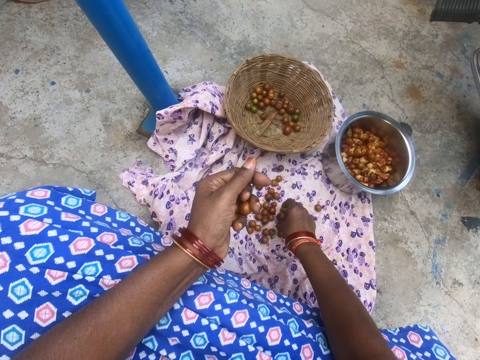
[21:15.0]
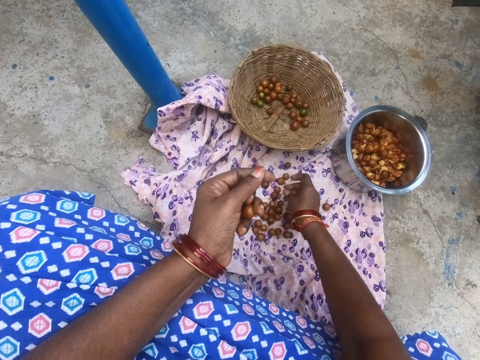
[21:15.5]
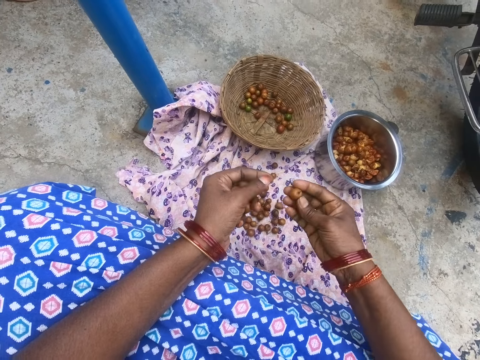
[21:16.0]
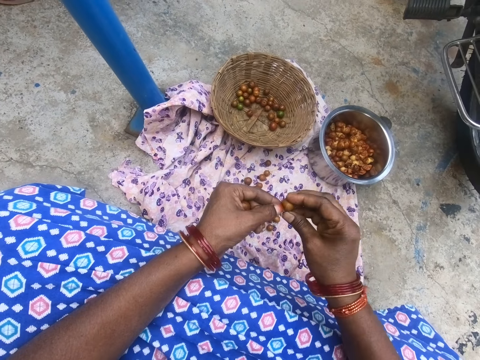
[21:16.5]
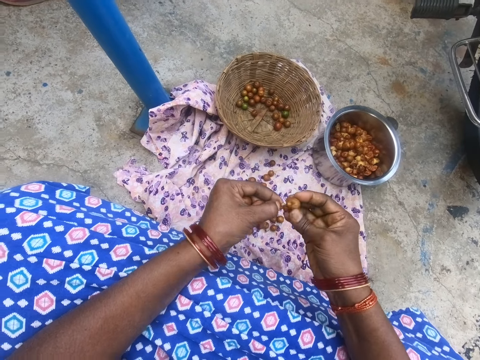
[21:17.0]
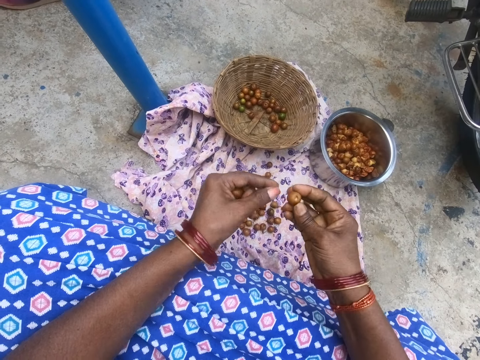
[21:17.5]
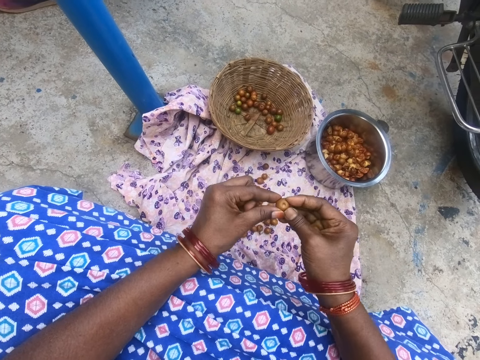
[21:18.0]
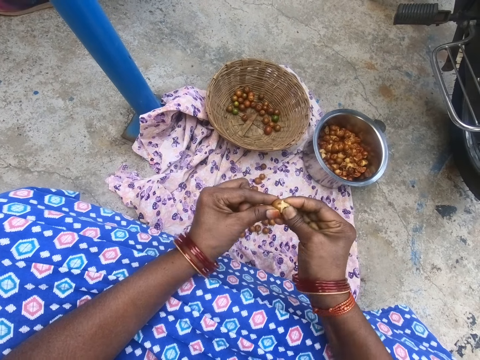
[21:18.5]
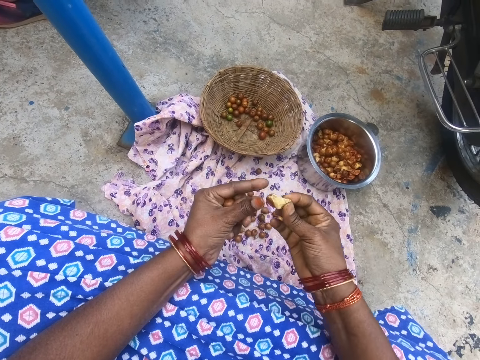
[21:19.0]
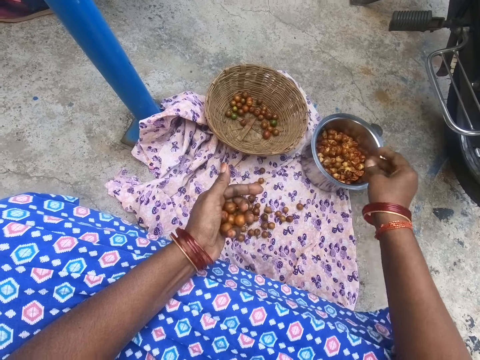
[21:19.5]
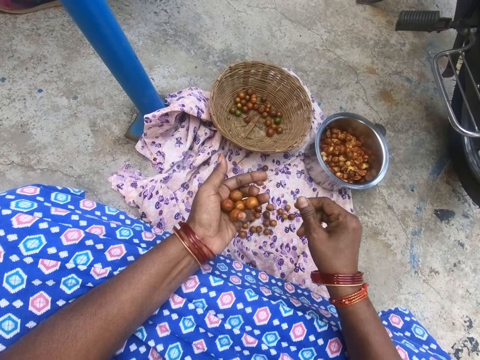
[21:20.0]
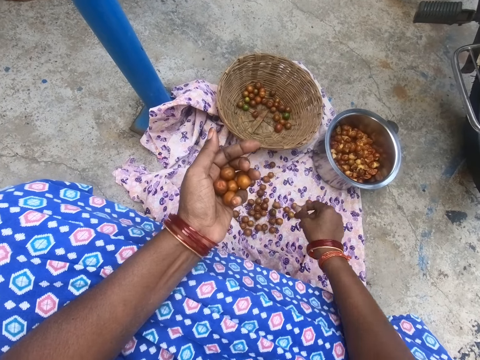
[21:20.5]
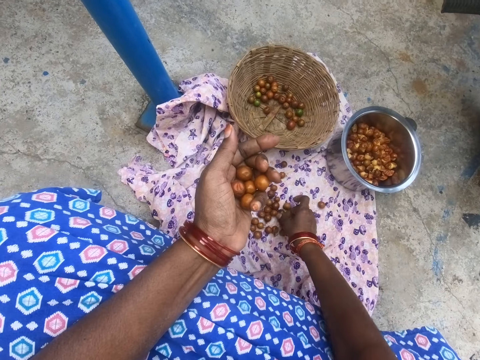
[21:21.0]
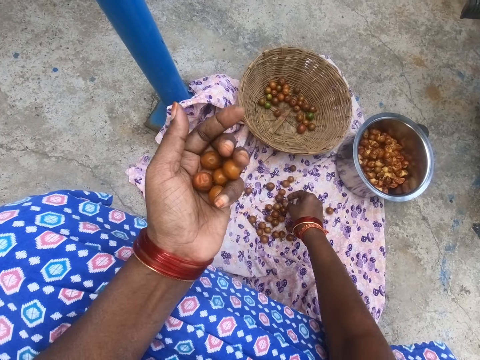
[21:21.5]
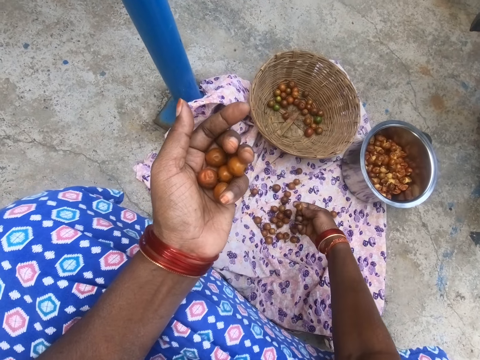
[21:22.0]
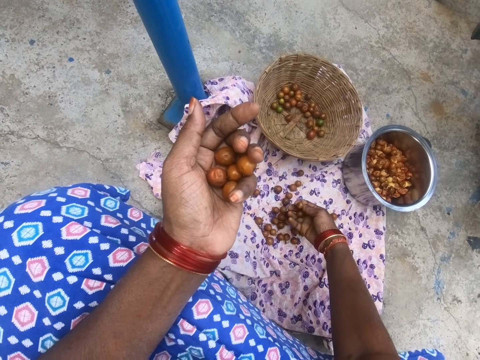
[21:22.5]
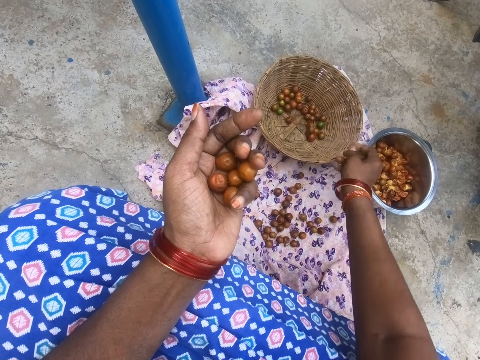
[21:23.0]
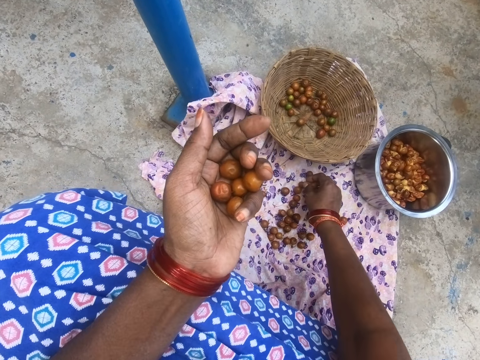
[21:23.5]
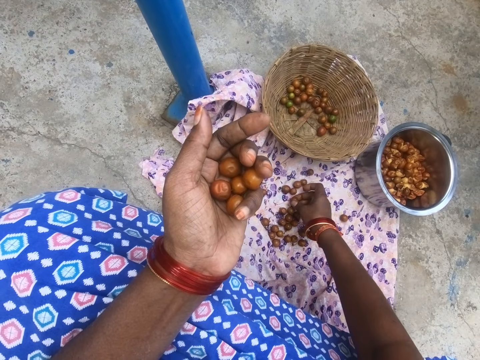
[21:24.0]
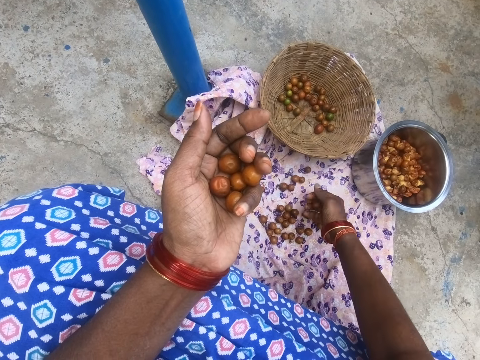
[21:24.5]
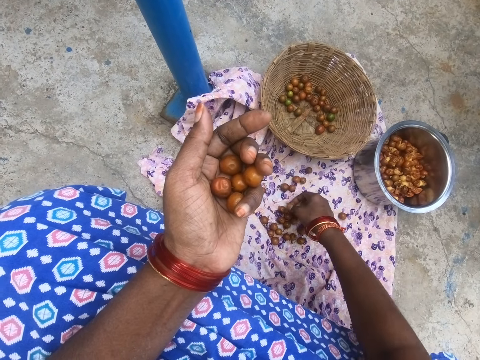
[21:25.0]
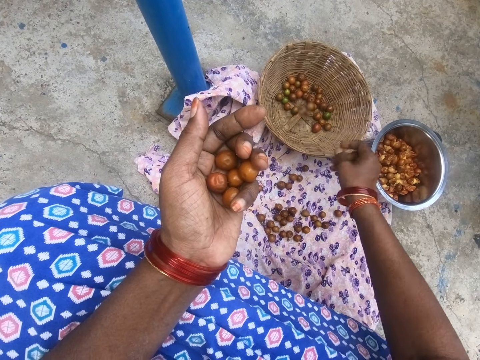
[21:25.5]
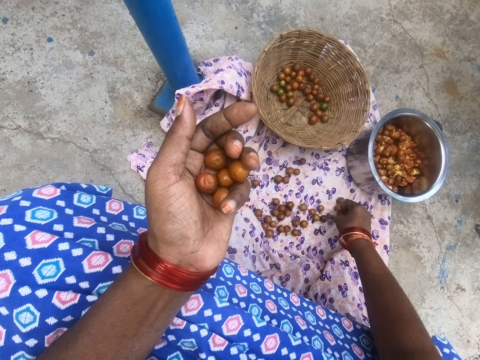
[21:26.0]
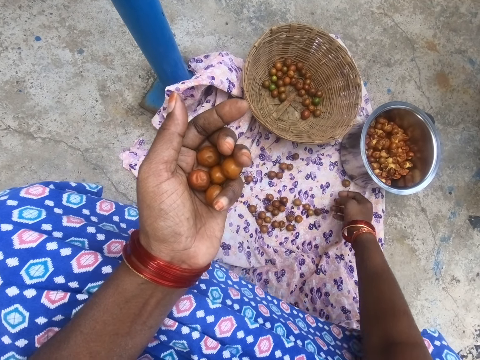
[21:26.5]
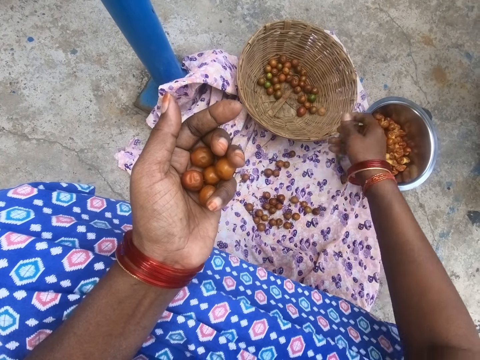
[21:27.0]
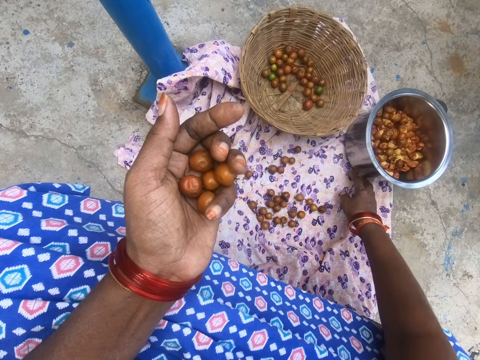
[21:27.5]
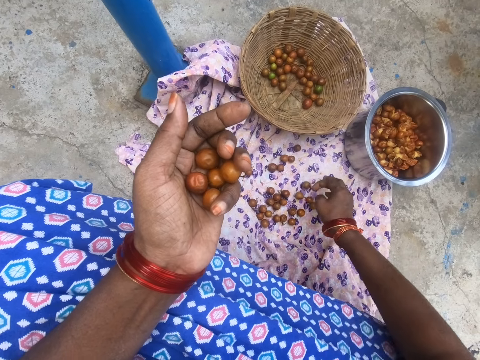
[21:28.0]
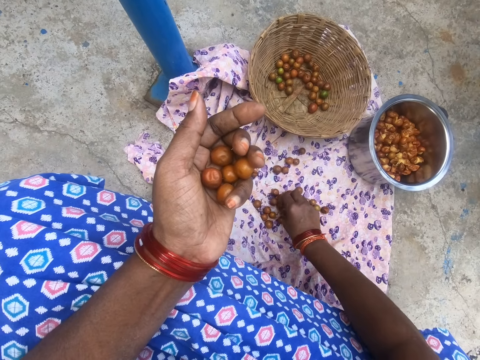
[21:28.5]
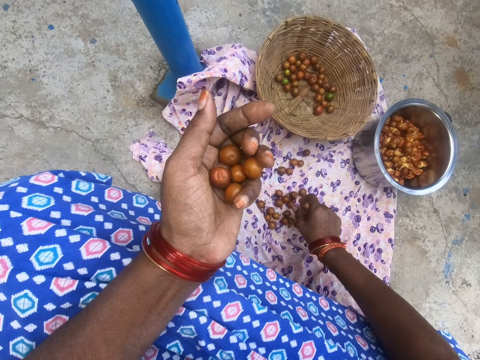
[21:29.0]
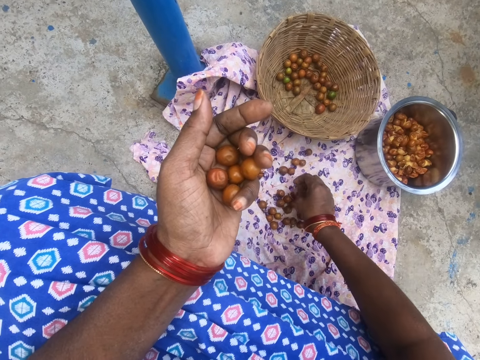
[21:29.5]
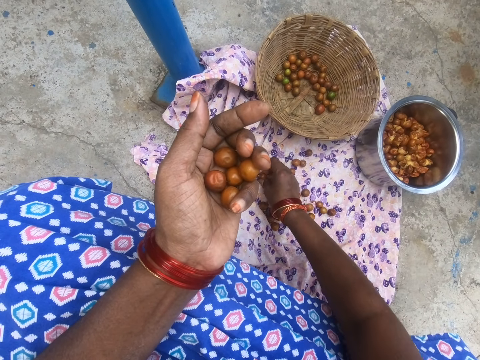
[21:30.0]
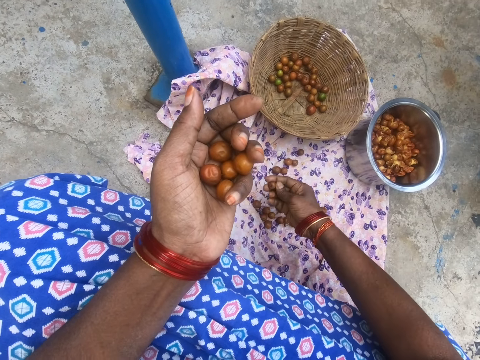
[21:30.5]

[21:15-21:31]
The camera wearer throws a longan on the fabric. They take a longan on the fabric. They remove a stalk from a longan fruit. They break the longan fruit. They throw the longan in the kitchen pot. They take a longan on the fabric from the ground. They throw the longan in the basket. They take a longan on the fabric from the ground. They throw the longan in the basket. They take a longan on the fabric. They throw the longan in the basket. They gather something. They take a longan on the fabric.

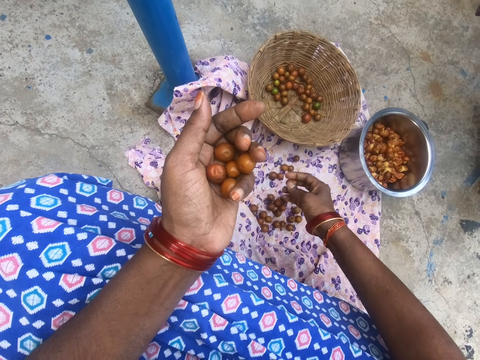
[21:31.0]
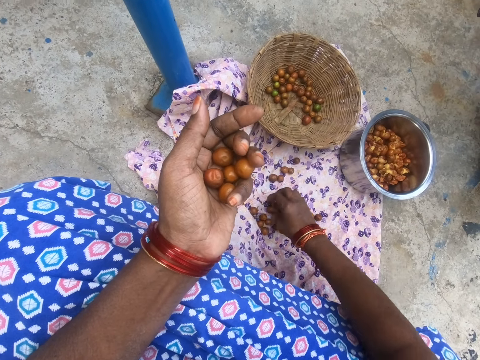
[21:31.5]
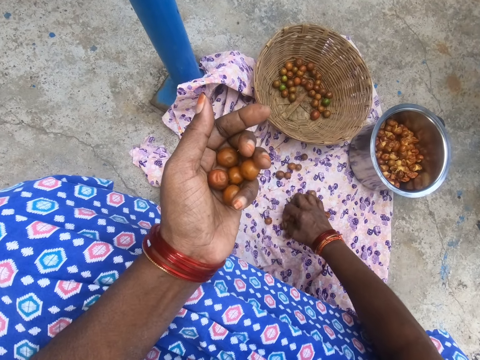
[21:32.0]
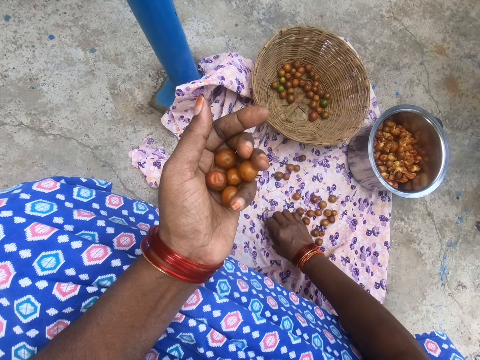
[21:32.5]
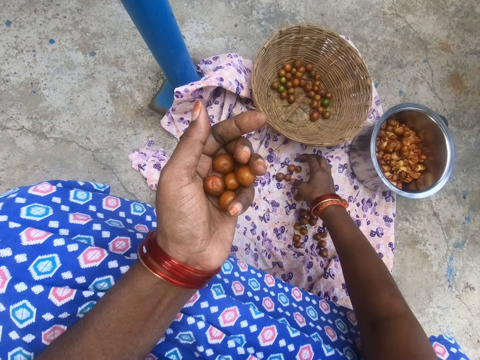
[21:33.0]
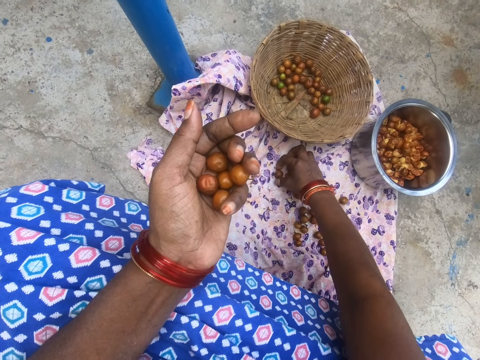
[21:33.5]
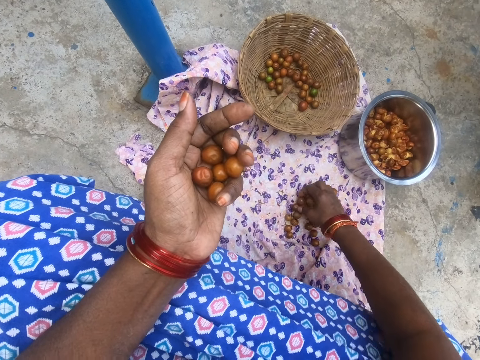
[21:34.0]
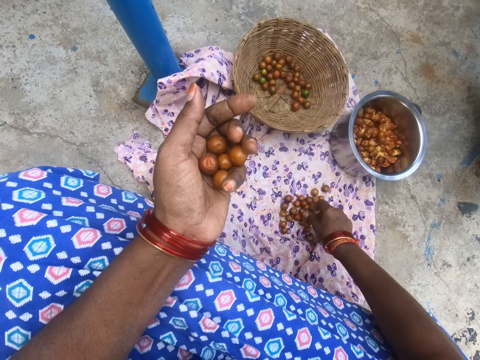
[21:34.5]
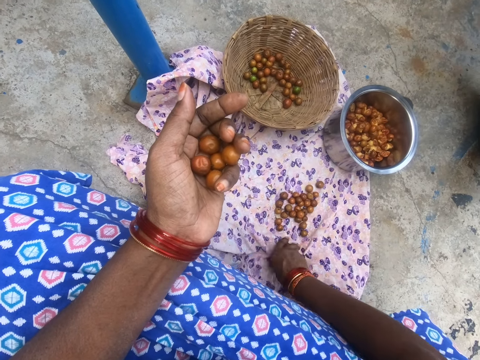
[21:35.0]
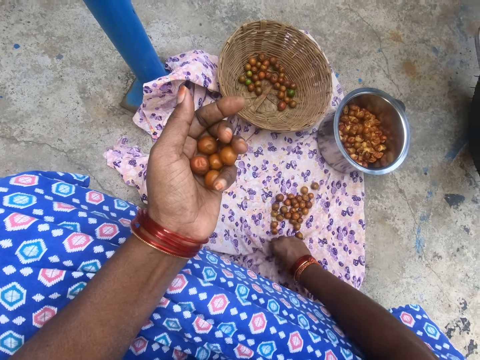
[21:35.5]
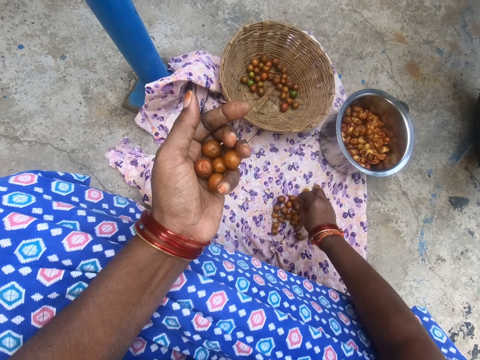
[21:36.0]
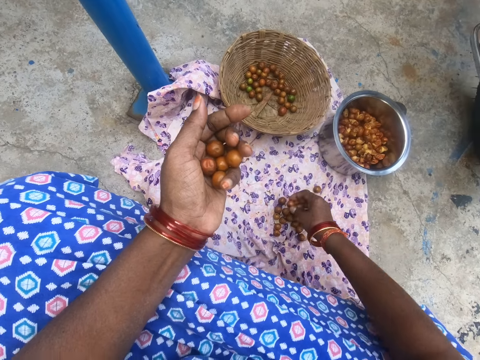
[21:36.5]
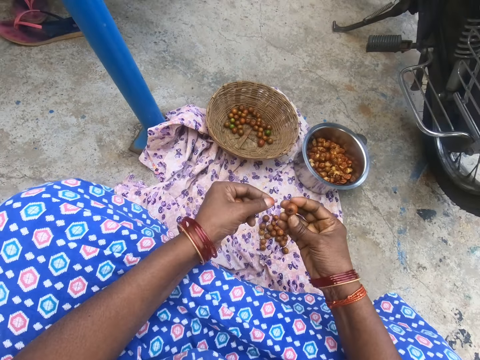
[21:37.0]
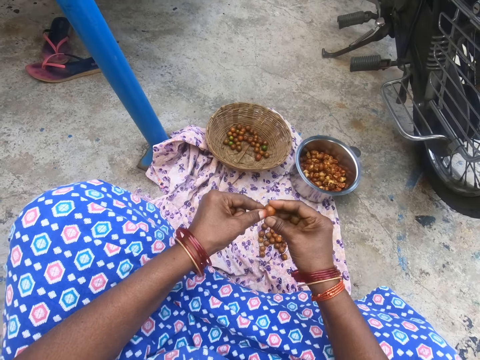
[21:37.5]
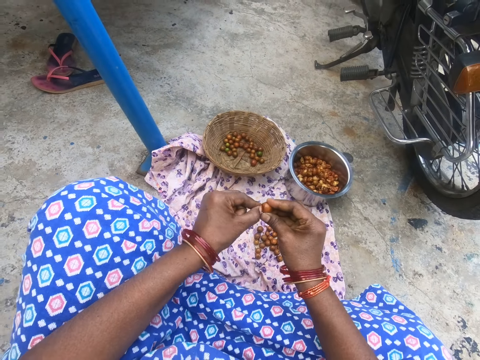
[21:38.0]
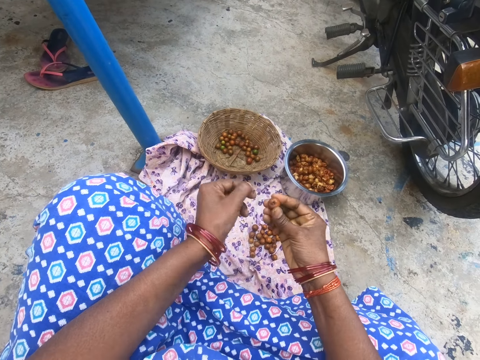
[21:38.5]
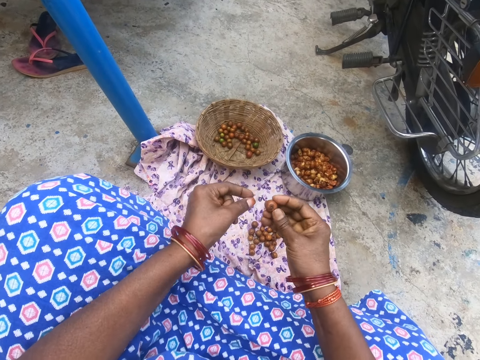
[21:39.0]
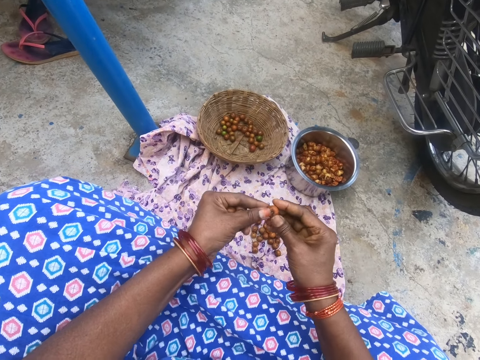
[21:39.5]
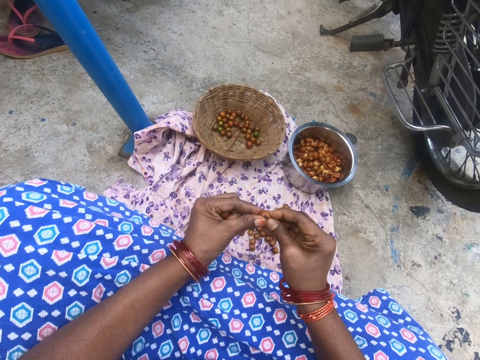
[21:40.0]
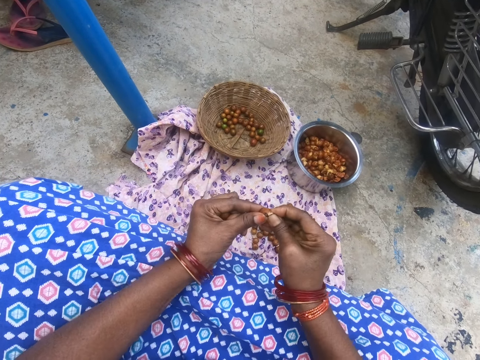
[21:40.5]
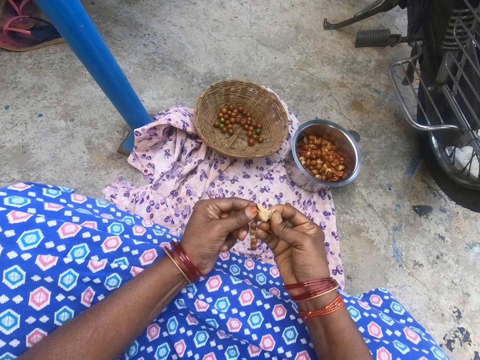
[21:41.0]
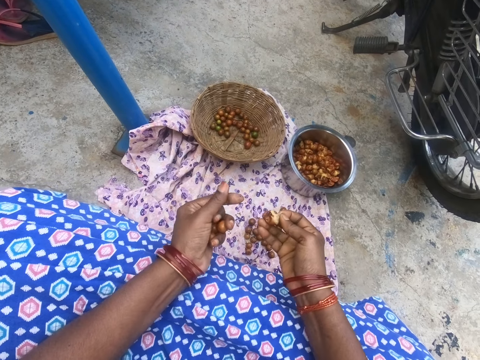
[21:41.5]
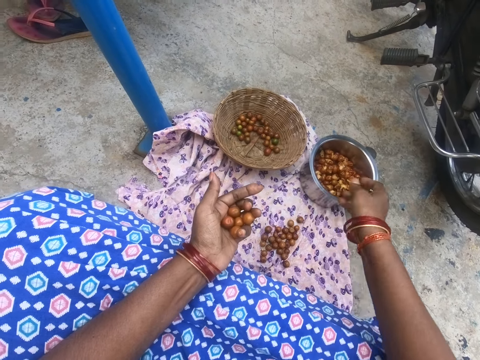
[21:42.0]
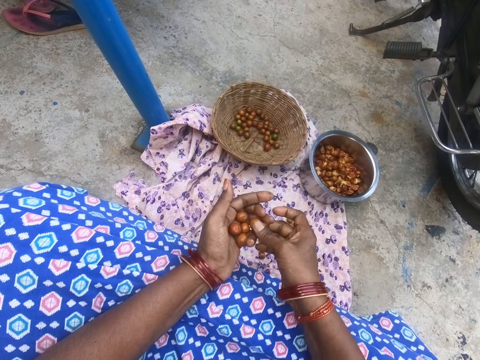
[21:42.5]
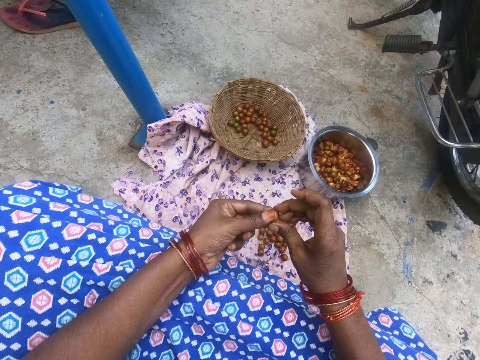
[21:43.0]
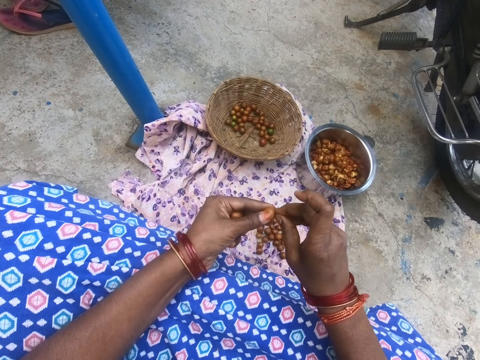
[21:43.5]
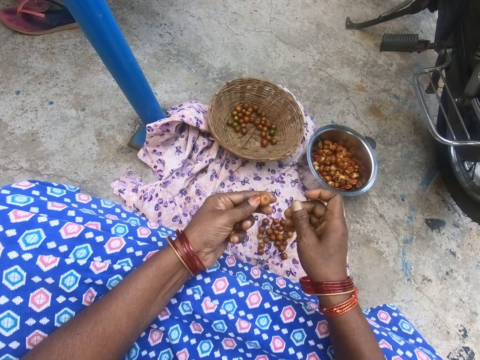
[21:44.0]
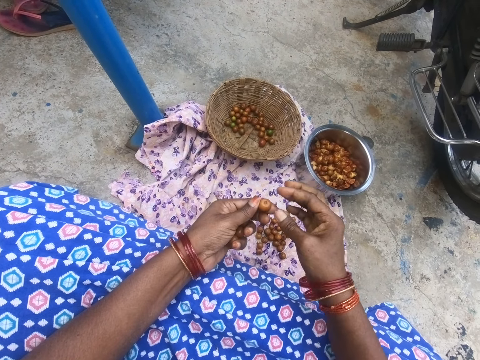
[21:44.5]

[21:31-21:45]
The camera wearer puts the longans together. They take a longan on the fabric from the ground. They peel something. They remove a stalk from a longan fruit. They break the longan fruit. They throw the longan in the kitchen pot. They peel something. They remove a stalk from a longan fruit.
